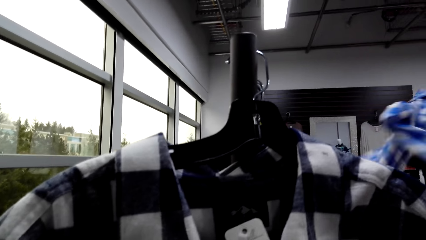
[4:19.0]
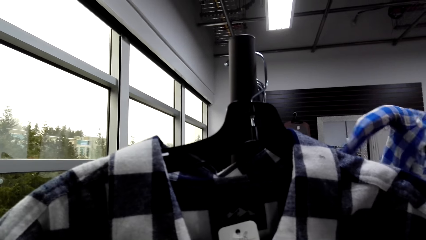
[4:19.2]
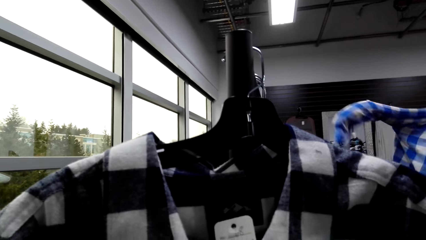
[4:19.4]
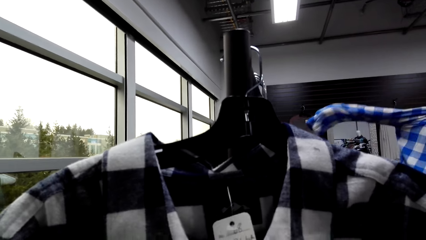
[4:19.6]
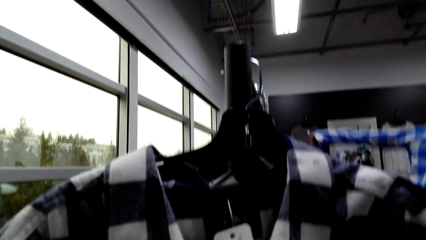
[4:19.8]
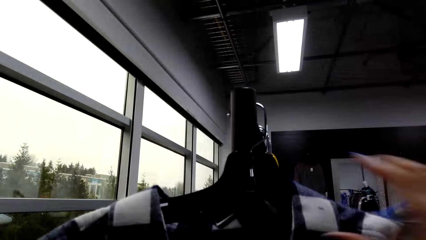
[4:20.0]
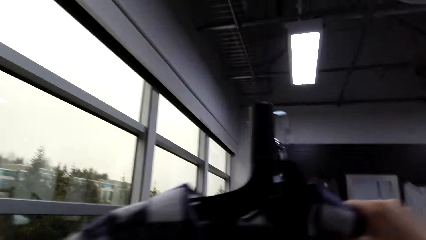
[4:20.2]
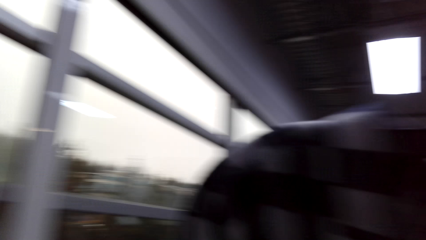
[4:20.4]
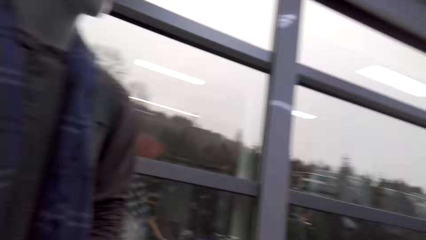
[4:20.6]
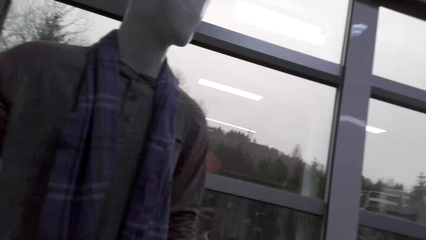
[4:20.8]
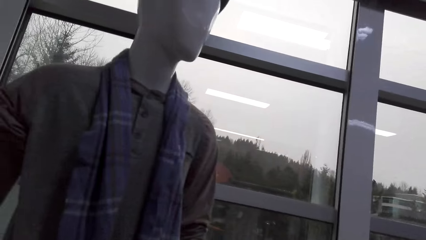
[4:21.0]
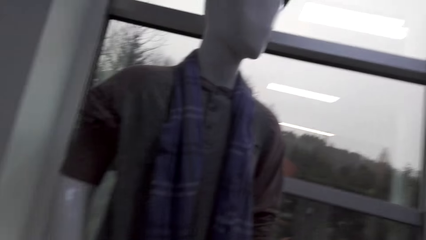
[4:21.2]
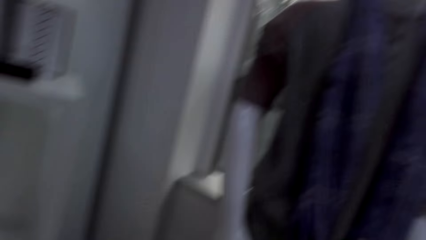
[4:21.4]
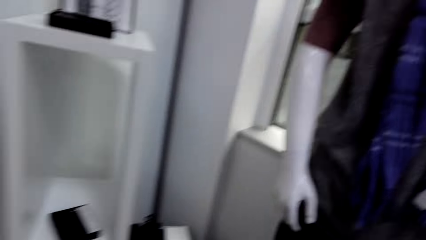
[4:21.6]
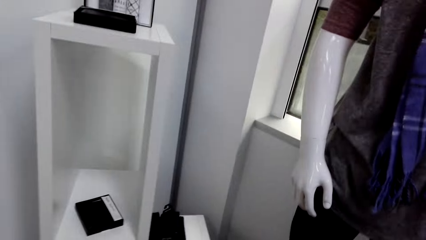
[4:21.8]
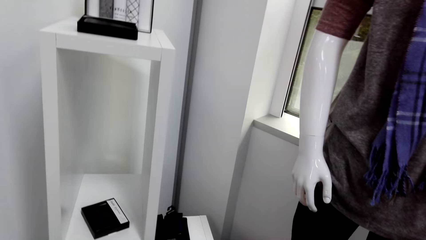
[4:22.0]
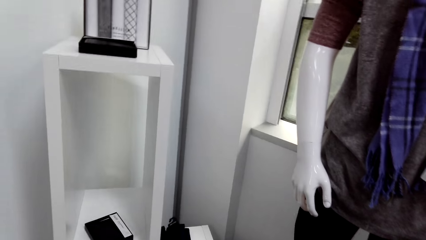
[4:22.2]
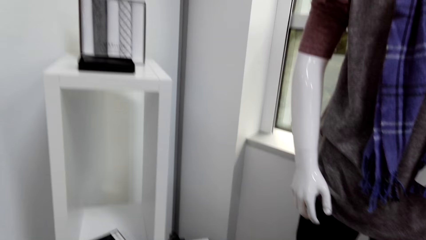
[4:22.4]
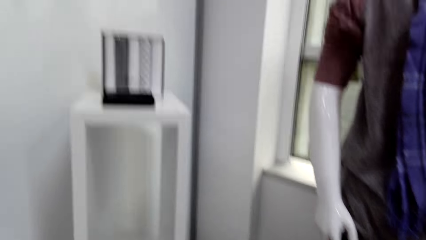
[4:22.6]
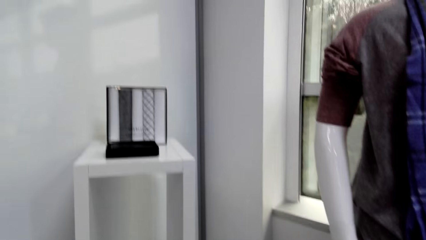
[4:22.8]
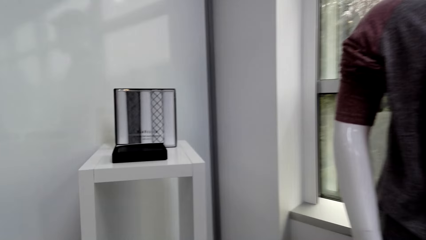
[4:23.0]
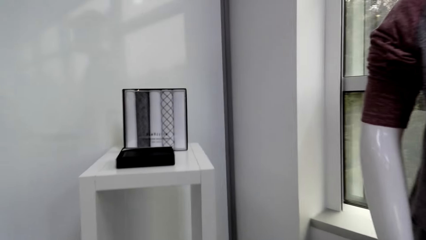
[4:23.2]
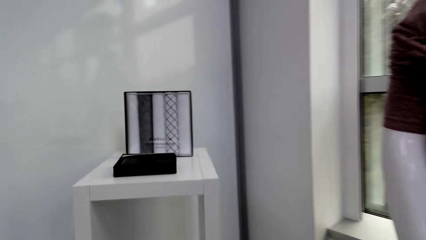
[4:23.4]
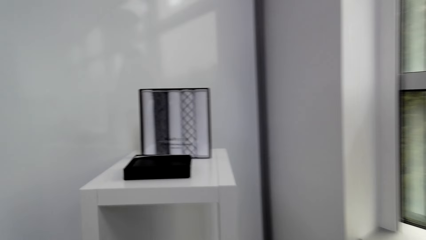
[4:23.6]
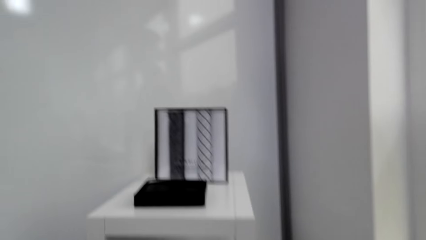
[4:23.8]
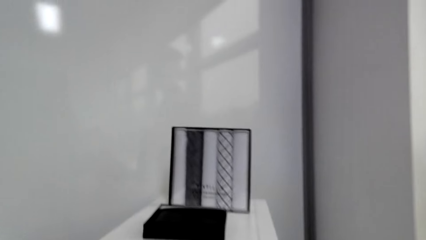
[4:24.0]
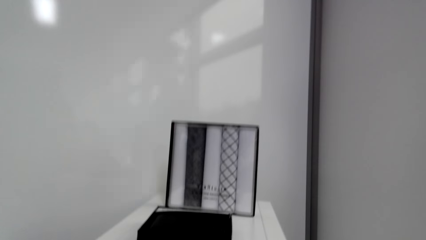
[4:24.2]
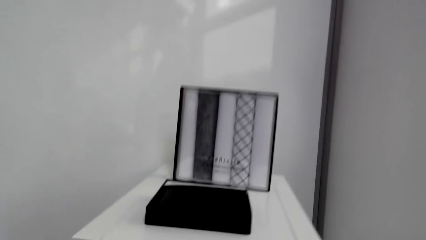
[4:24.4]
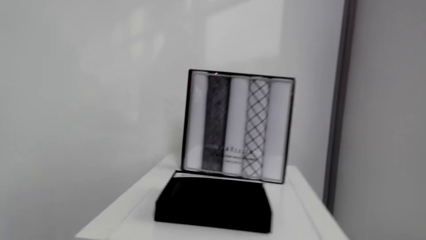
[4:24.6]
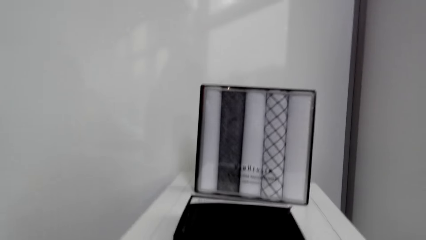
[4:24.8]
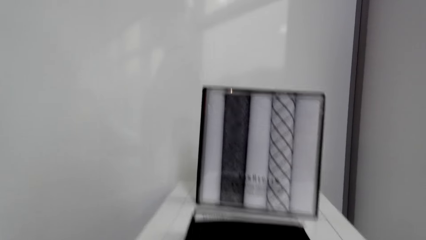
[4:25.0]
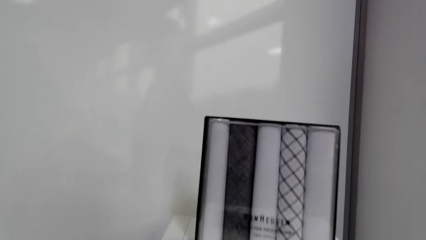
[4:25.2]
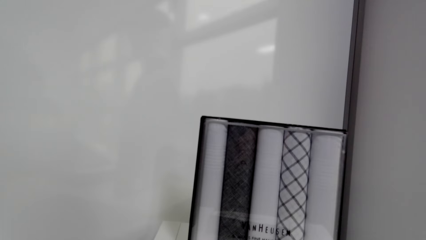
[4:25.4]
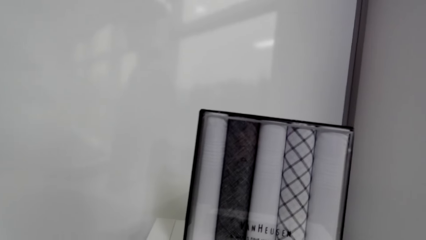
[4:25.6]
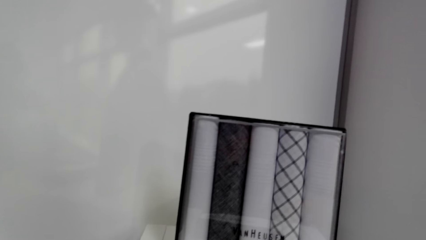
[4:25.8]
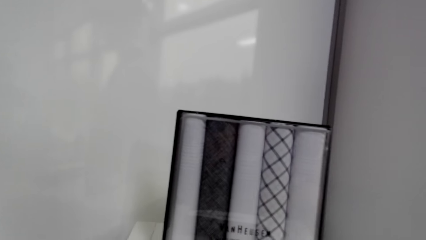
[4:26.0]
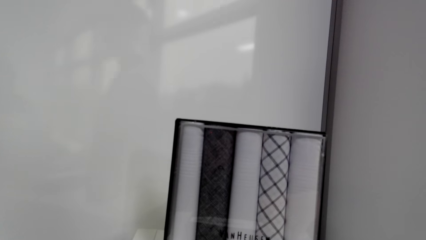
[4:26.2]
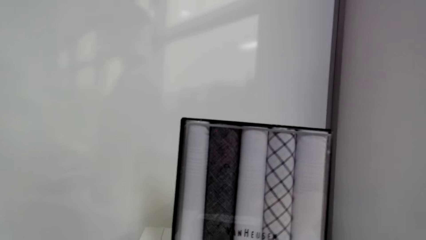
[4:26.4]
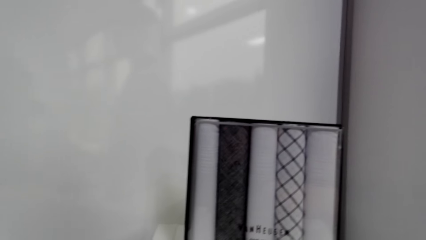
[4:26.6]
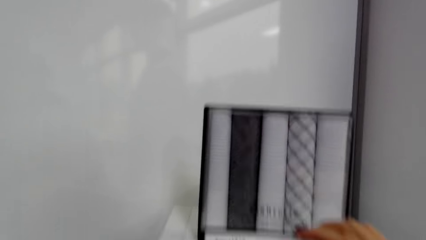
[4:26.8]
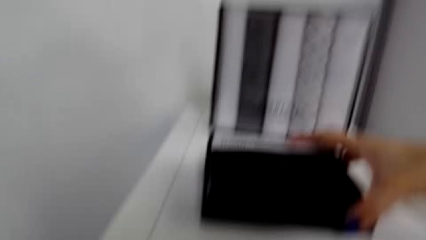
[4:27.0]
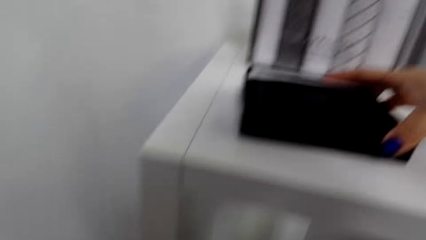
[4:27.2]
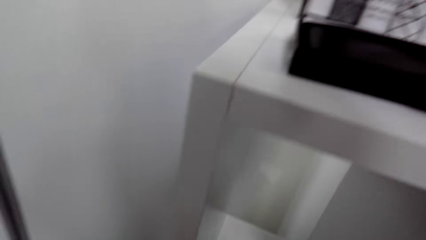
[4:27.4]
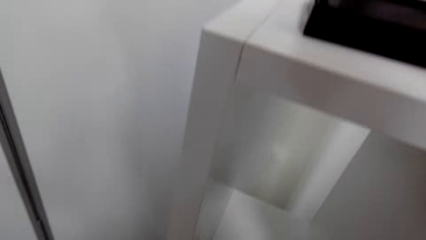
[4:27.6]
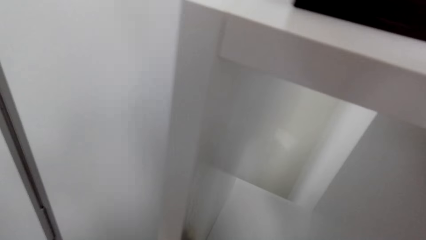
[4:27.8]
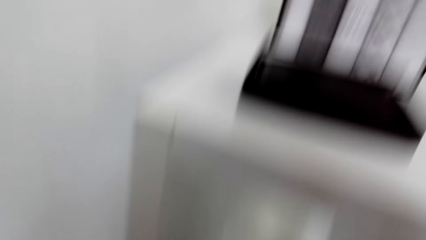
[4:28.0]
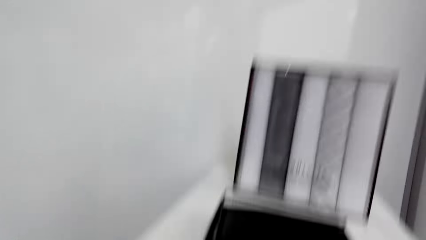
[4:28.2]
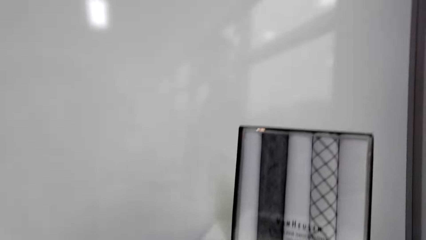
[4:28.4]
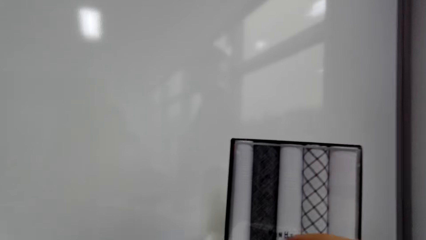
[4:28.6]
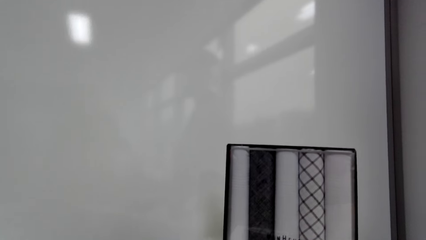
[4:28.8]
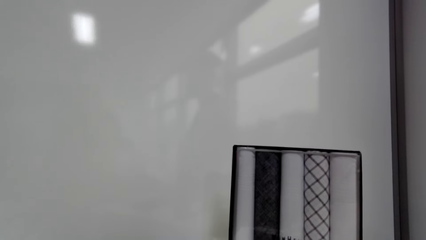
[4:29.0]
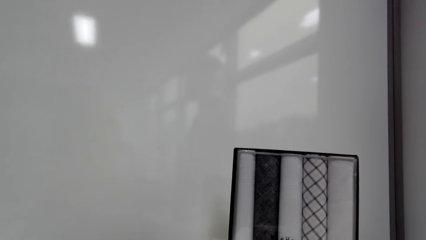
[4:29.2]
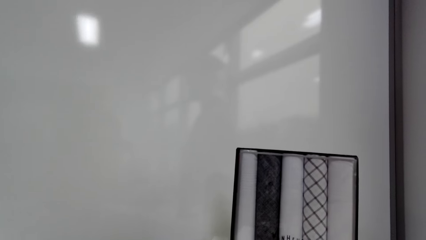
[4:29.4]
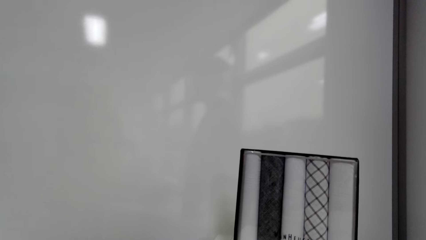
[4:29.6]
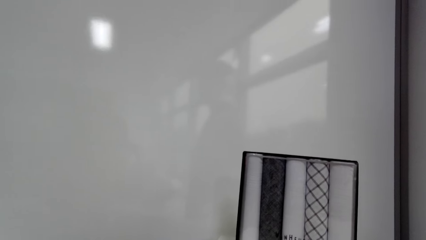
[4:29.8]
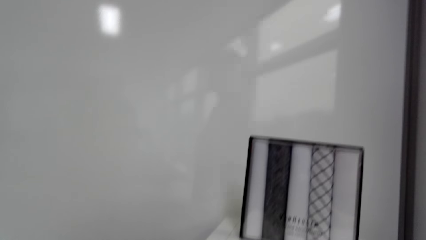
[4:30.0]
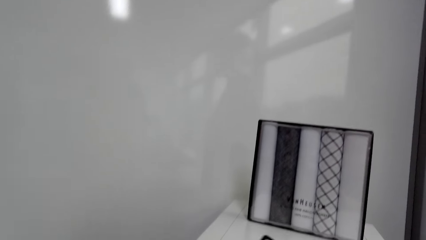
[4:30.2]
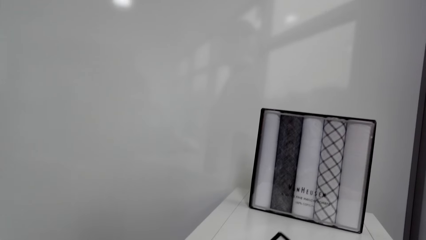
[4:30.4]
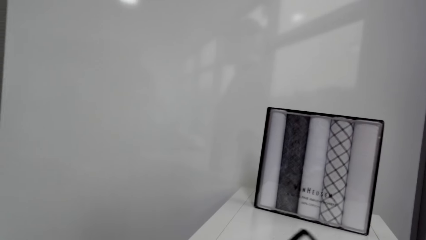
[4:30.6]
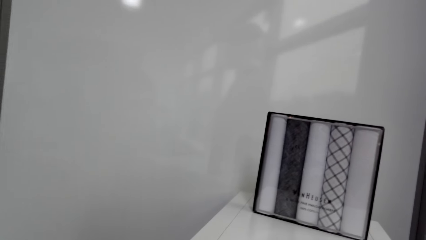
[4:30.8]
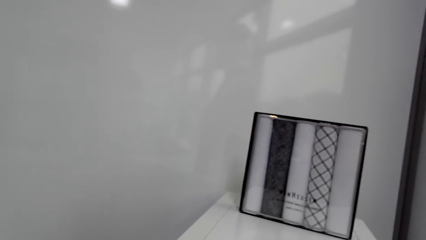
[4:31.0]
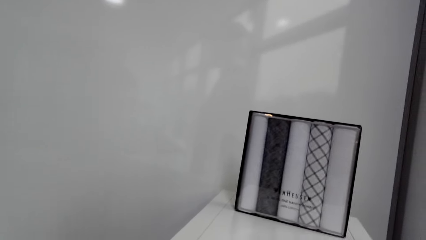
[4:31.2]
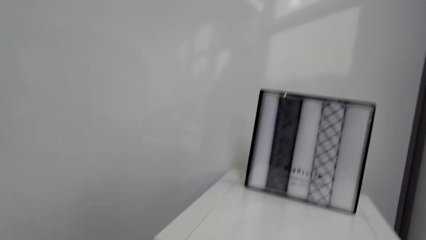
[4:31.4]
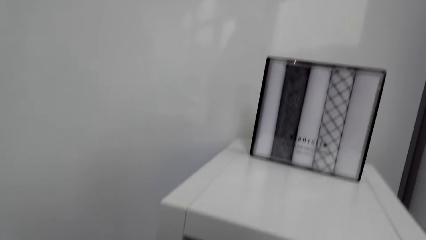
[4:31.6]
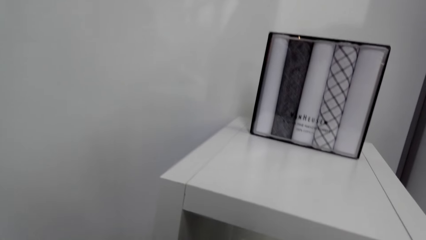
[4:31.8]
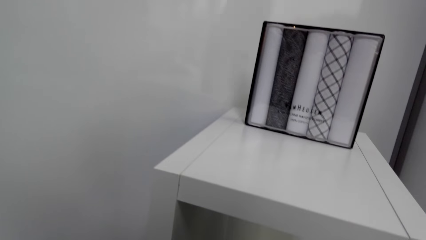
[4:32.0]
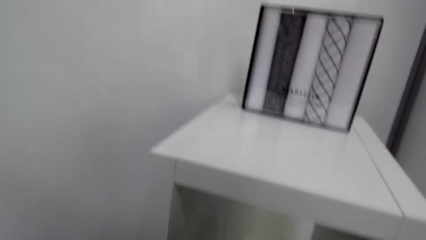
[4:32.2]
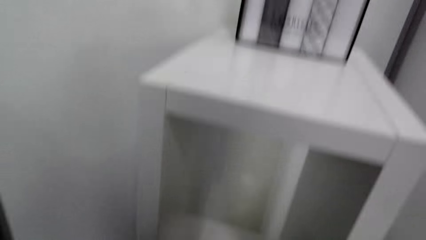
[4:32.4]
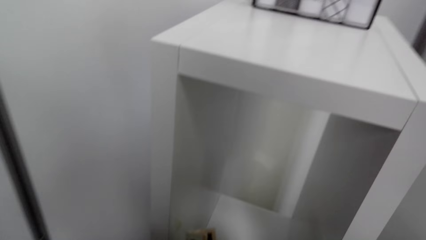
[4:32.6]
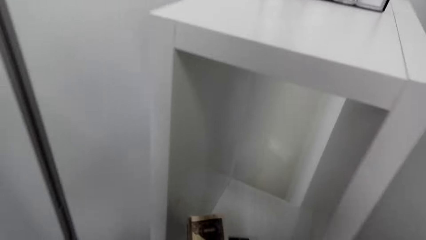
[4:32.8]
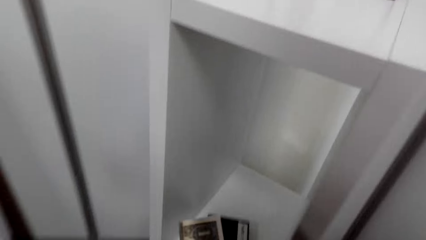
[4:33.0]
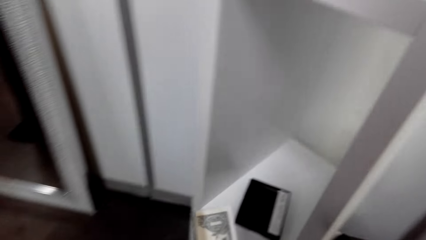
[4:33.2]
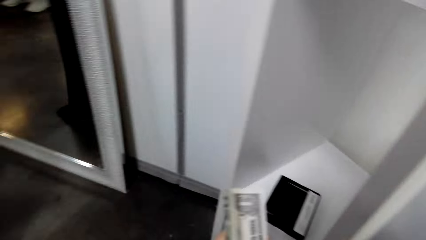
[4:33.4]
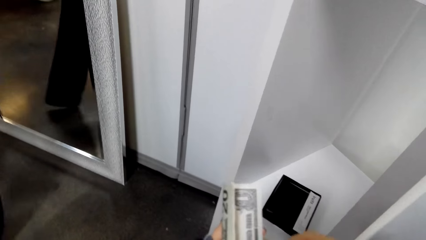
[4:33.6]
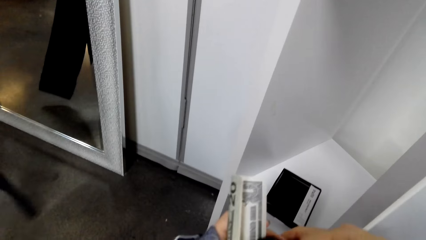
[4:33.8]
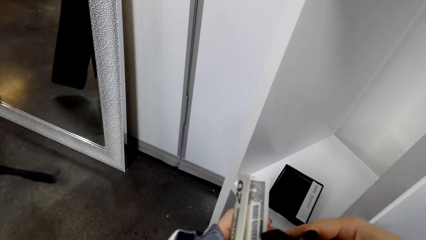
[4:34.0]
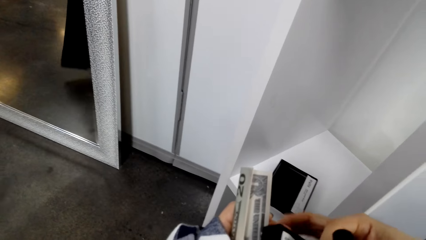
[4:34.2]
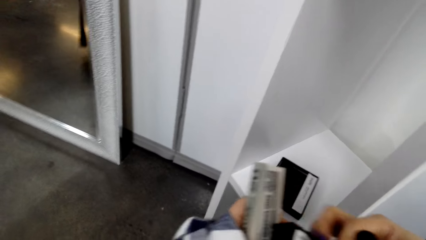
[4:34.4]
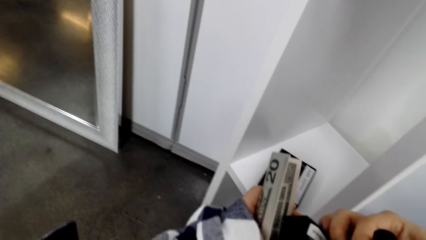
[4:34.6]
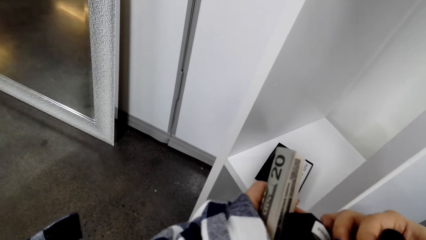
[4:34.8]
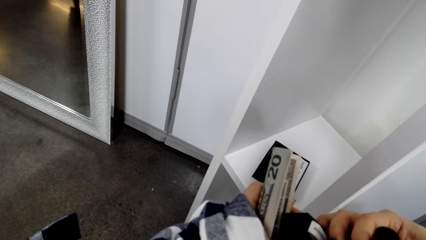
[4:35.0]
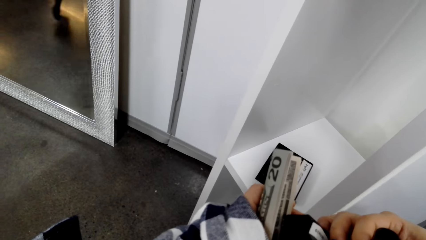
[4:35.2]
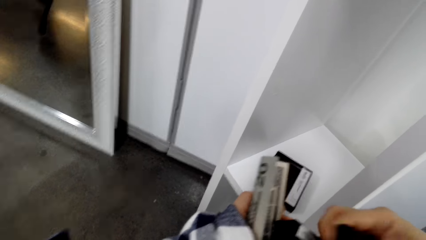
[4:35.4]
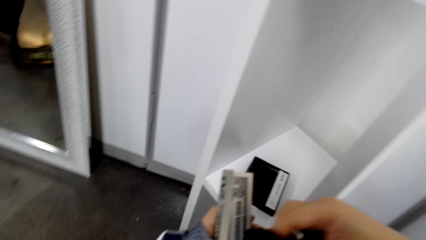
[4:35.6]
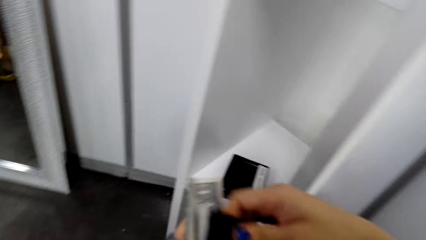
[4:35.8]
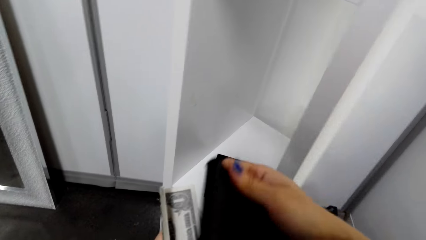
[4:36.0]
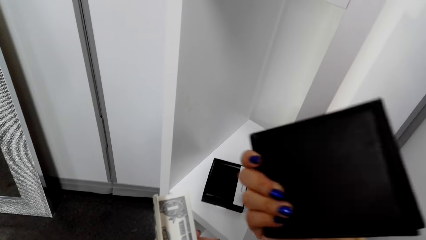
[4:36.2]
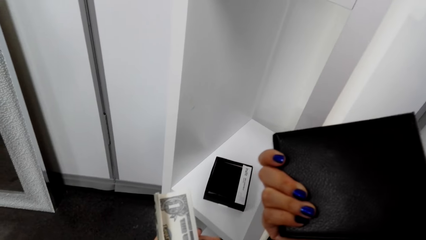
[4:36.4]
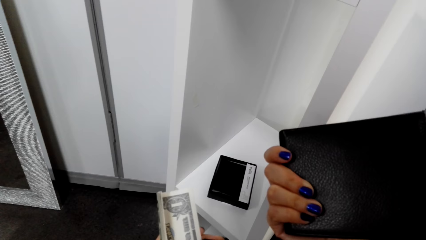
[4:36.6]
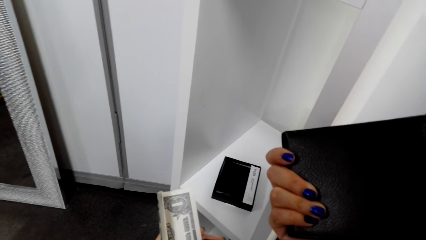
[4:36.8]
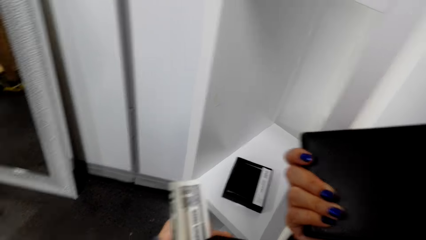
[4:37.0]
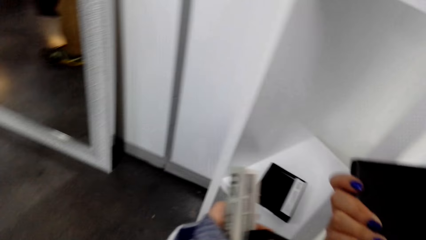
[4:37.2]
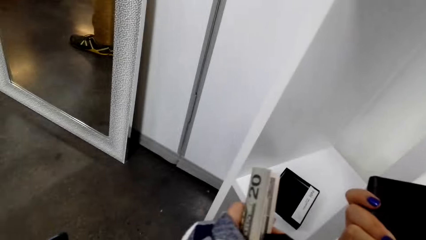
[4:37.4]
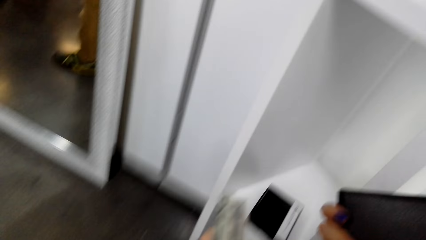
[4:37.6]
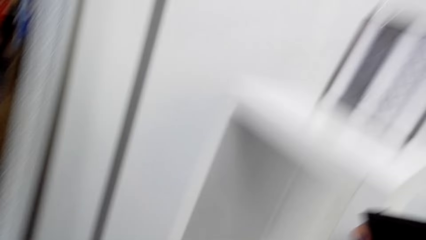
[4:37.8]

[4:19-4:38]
The camera wearer picks up the clothes. They look around. They walk around. They touch something. They pick up an object. They inspect the wallet.
